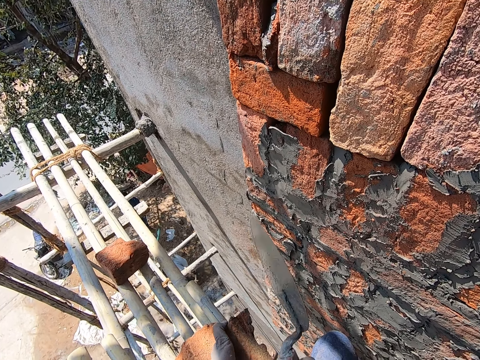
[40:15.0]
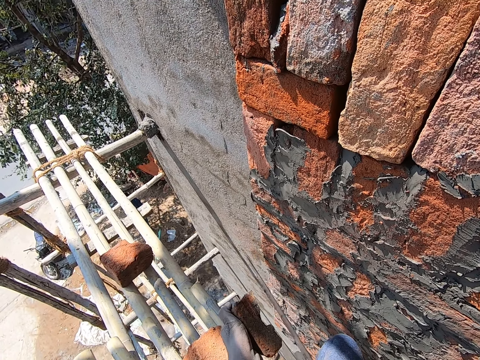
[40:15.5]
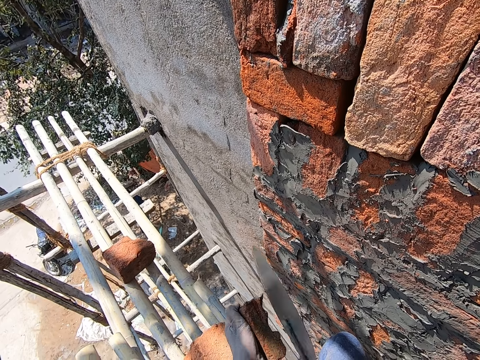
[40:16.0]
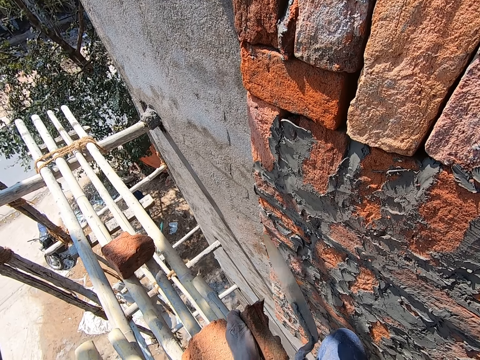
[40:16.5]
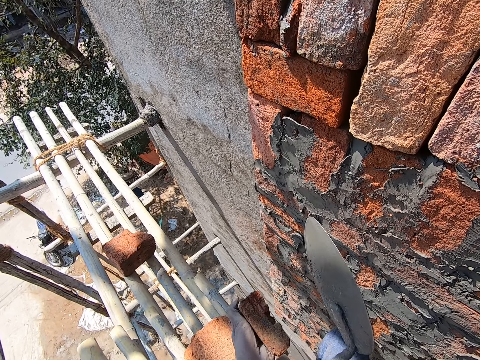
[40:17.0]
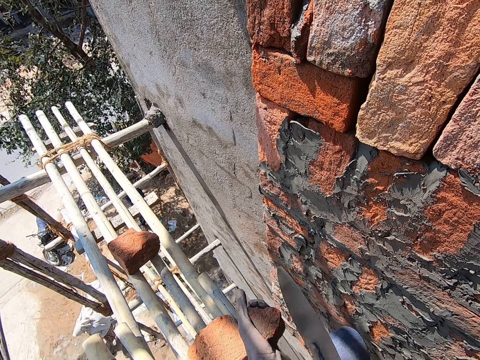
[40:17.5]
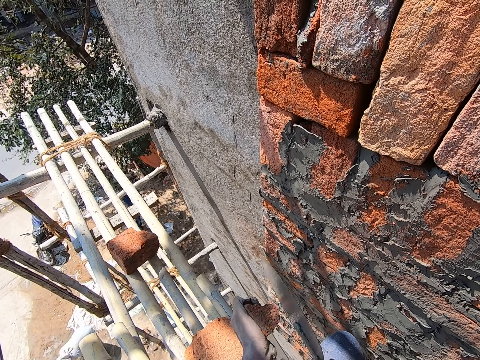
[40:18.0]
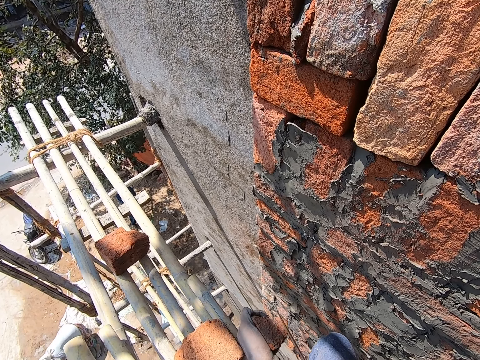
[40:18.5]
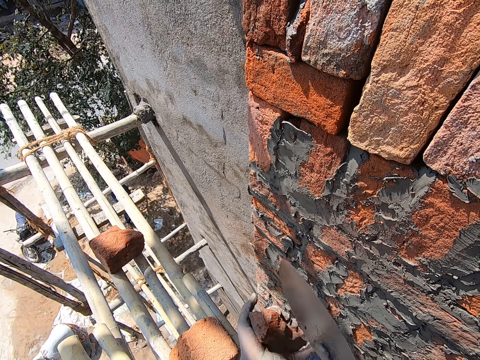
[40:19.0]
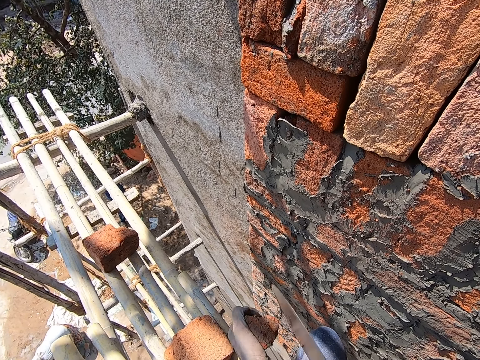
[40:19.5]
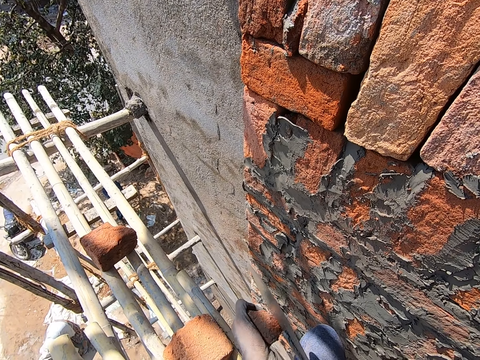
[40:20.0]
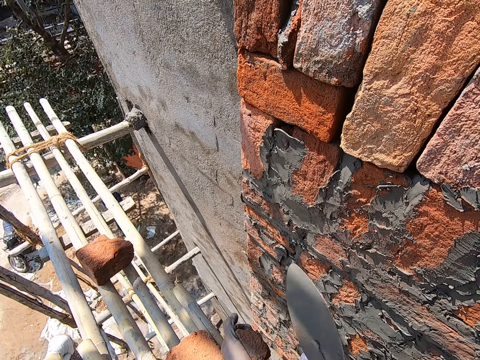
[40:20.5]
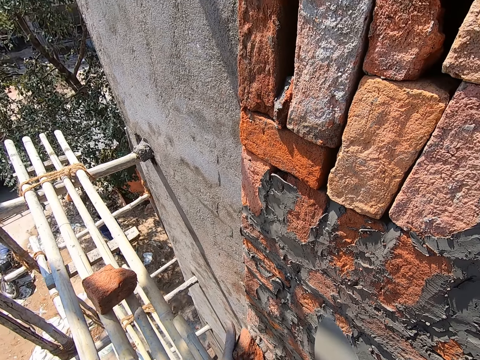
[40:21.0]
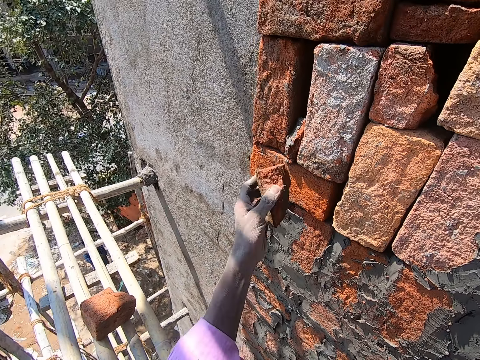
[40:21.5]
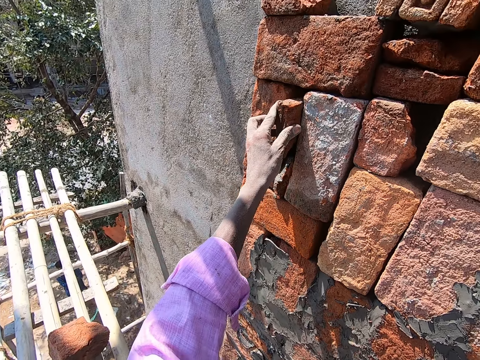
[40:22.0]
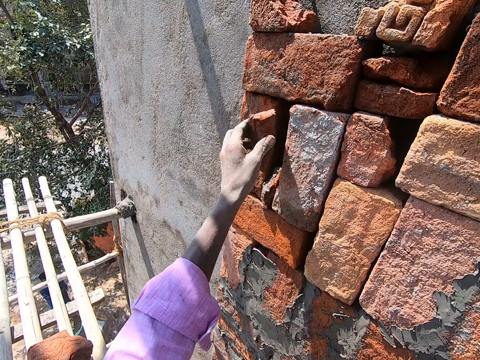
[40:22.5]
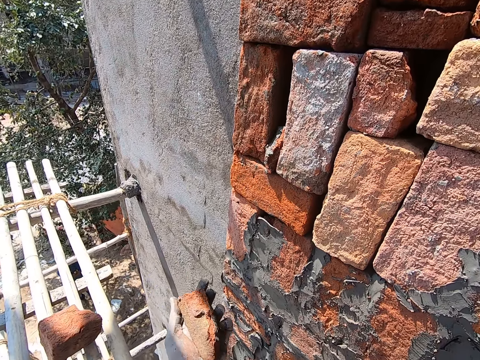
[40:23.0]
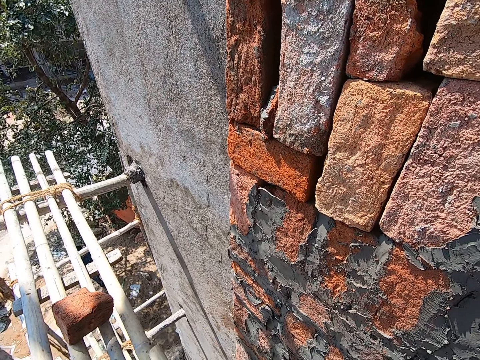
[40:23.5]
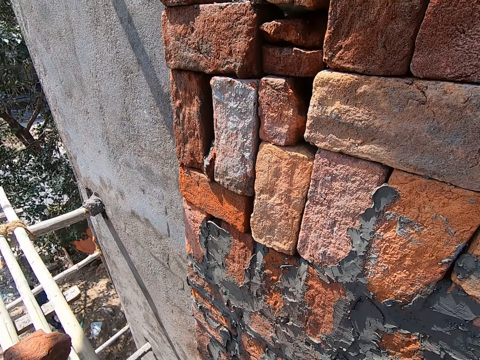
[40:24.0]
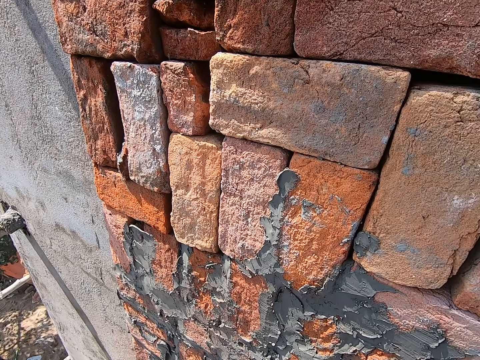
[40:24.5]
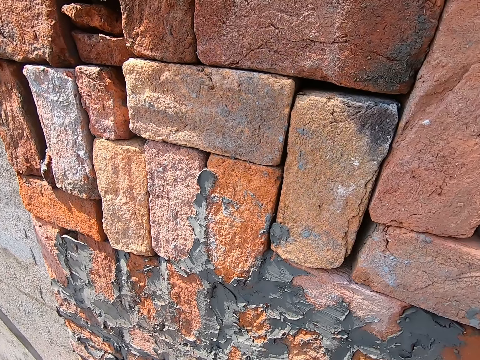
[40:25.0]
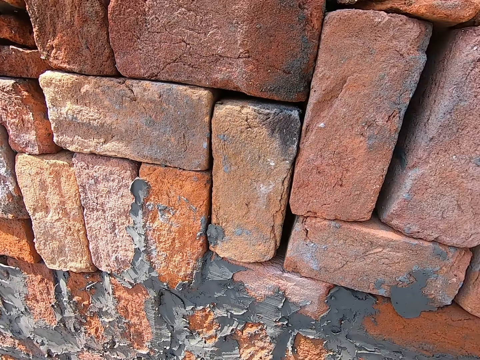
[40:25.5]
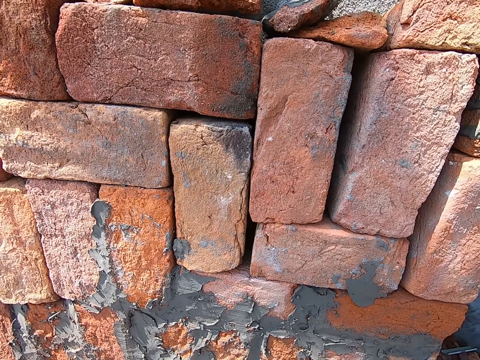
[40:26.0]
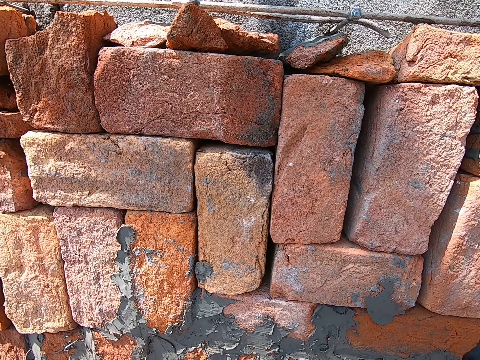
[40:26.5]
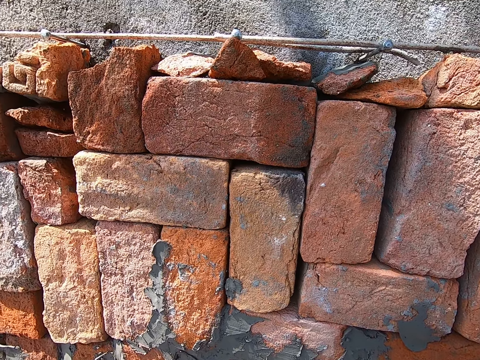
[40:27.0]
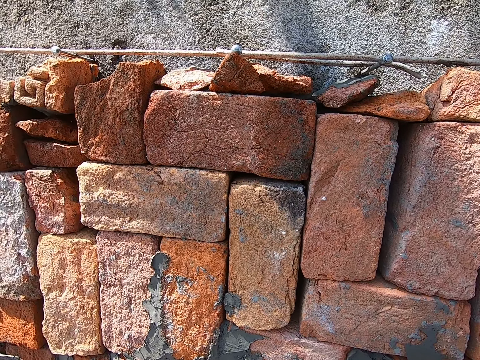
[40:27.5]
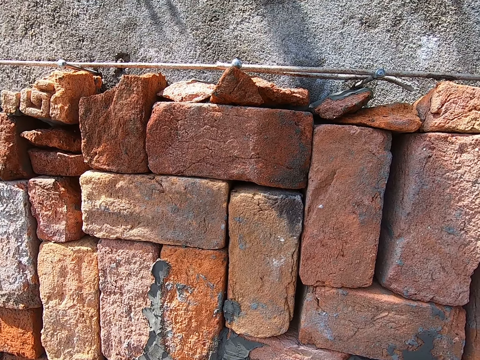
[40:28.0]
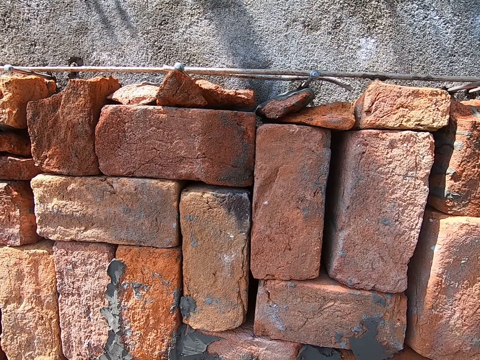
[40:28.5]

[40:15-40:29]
The camera wearer places the brick between the bricks on the wall. He takes the brick from the brick on the wall with his left hand. He holds the brick on the hand.

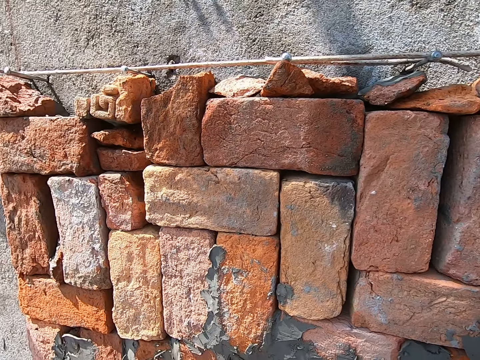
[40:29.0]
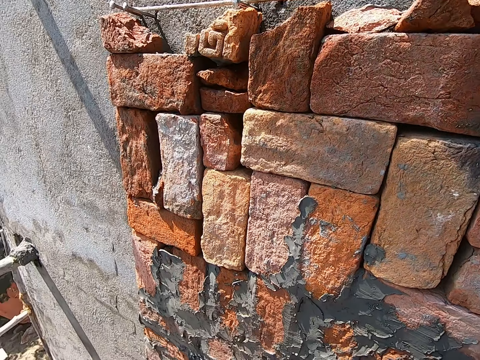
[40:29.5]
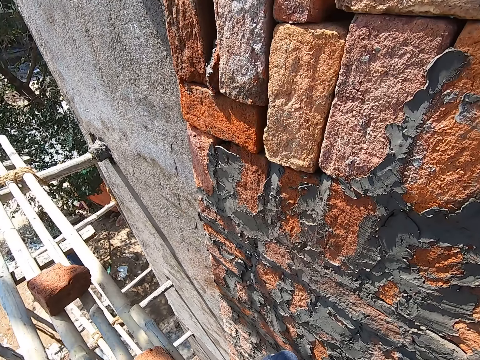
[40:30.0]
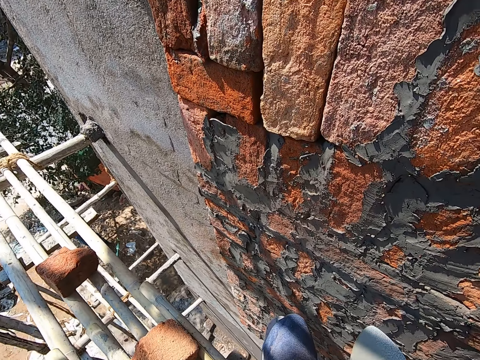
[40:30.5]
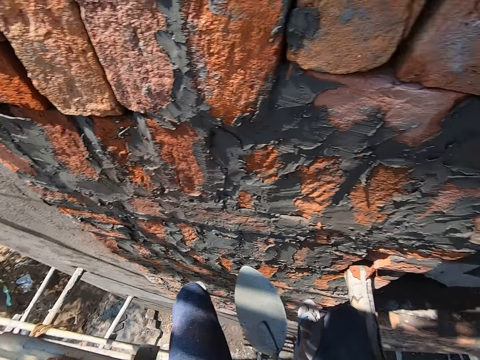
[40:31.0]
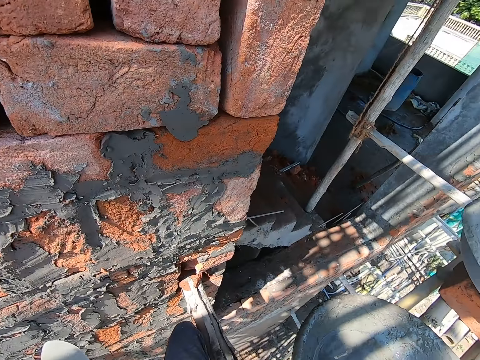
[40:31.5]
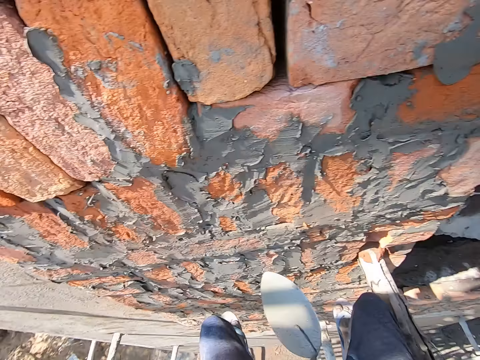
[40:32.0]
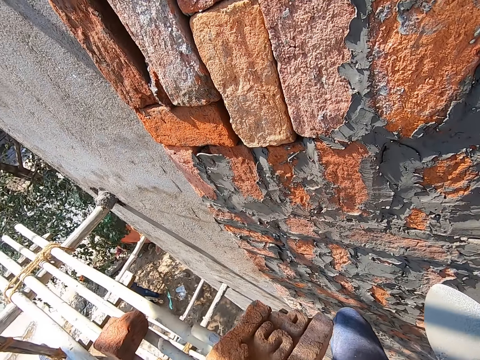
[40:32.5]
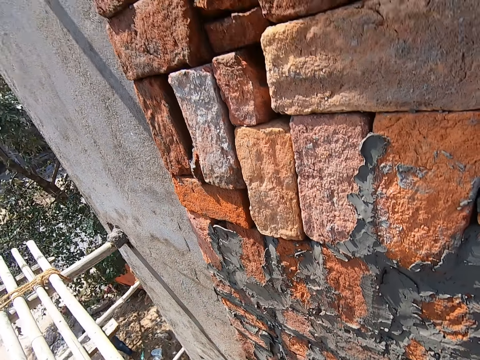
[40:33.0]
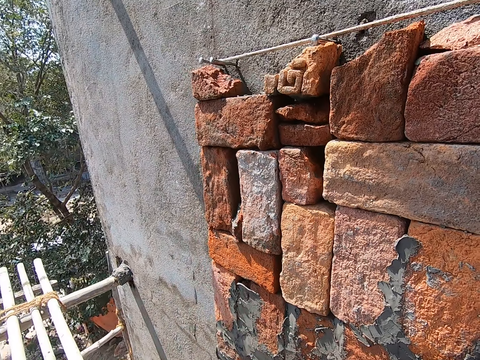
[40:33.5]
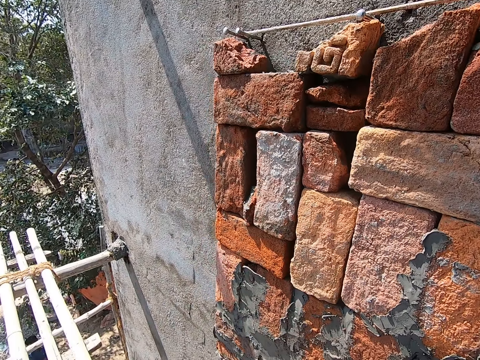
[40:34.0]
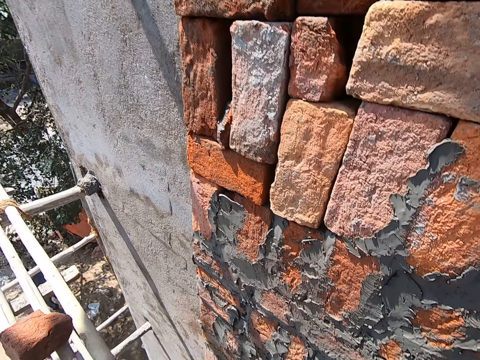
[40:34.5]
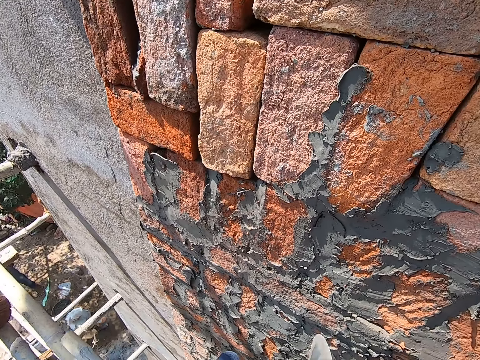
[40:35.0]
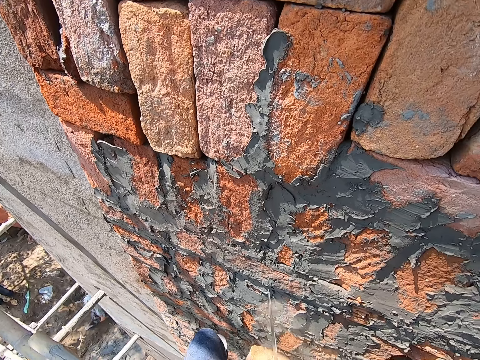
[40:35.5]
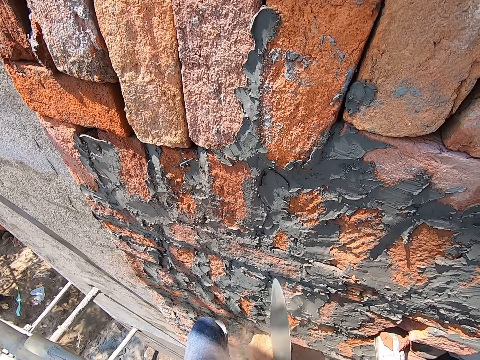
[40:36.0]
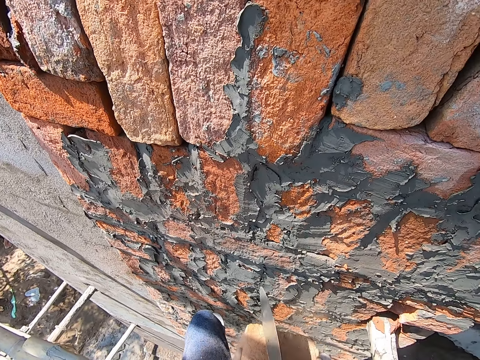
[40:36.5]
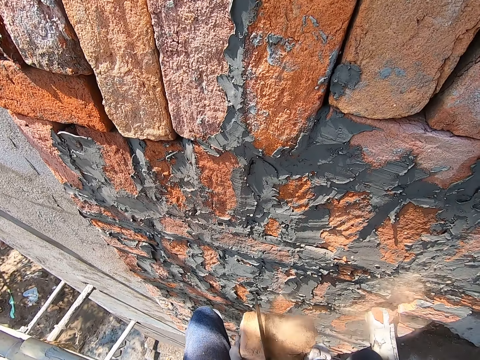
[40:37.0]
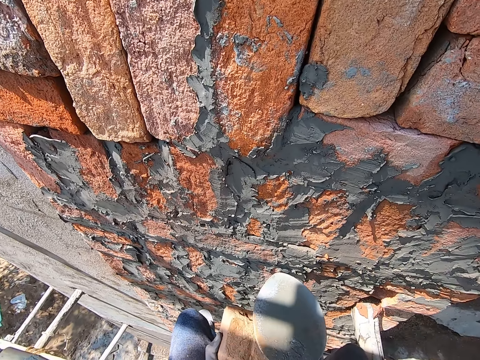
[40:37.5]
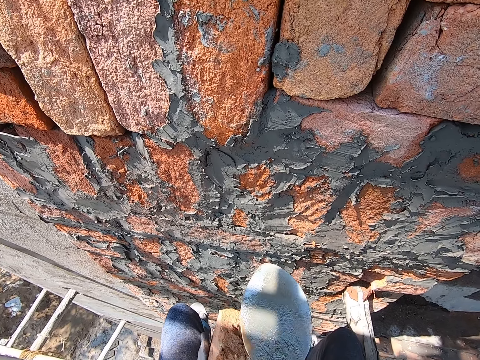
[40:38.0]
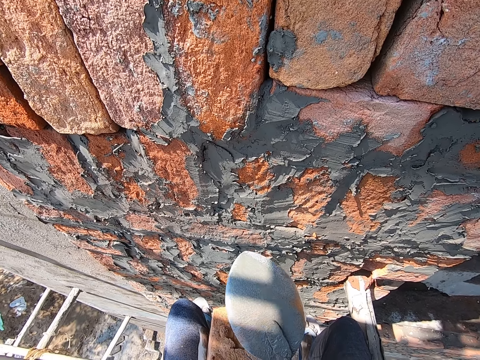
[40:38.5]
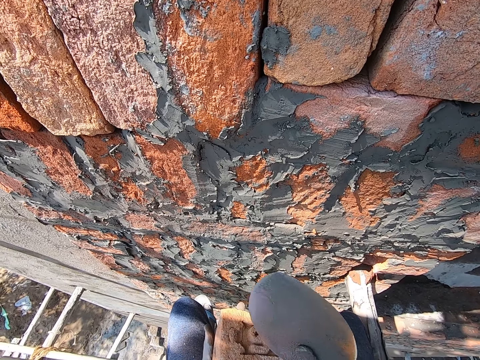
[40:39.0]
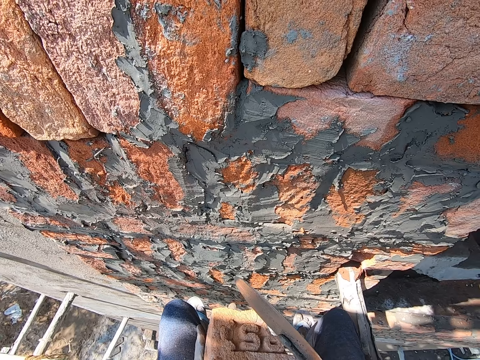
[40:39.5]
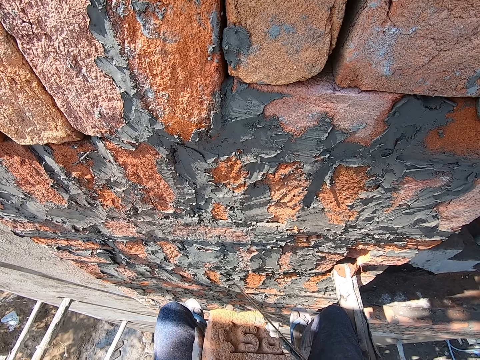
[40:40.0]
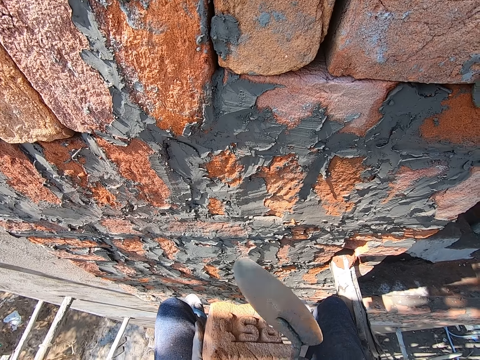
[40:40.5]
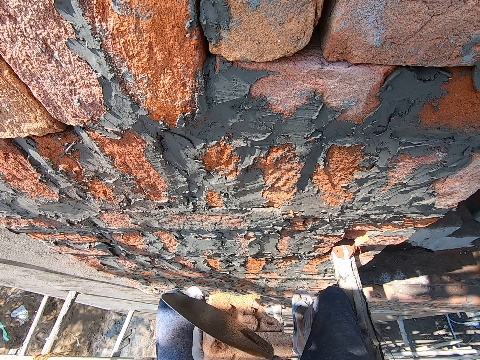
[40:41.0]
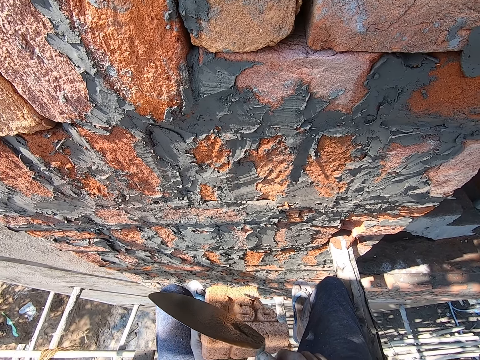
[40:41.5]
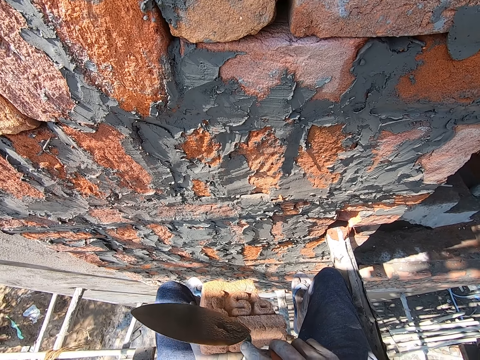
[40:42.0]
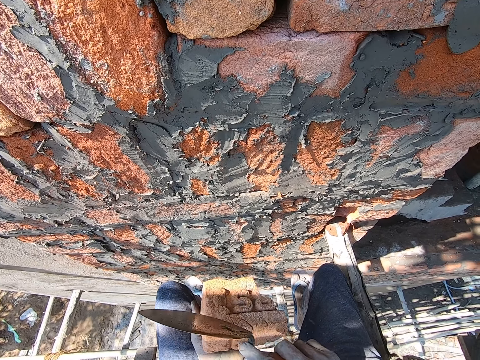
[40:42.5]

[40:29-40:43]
The camera wearer picks up the brick from the bamboo stick in his left hand. He breaks the brick with the trowel. He hits the brick on his left hand with the trowel on his right hand. He moves the trowel.
